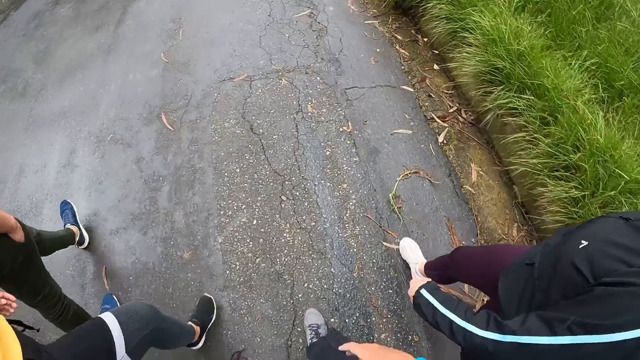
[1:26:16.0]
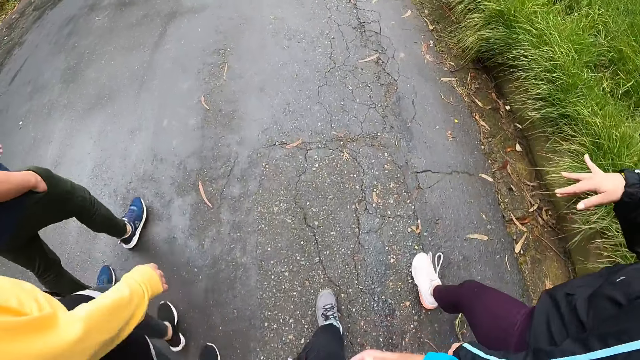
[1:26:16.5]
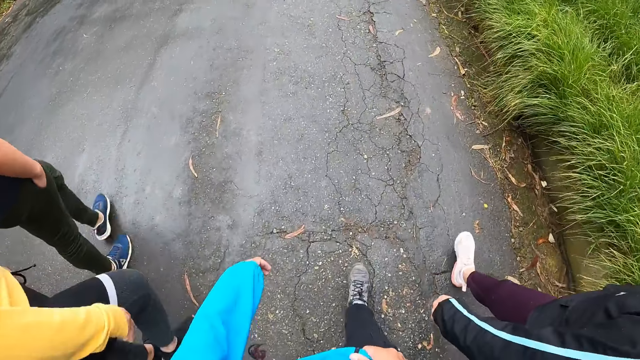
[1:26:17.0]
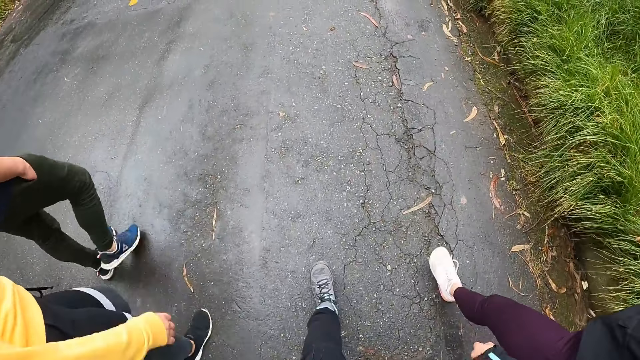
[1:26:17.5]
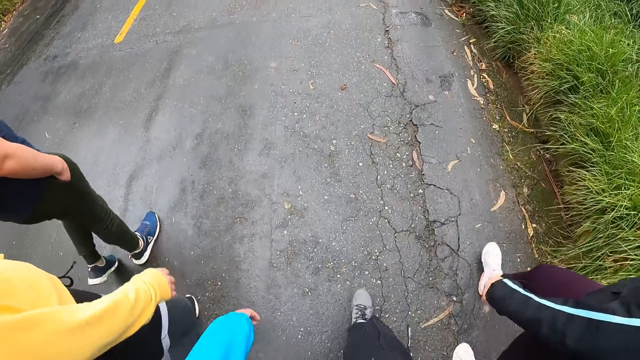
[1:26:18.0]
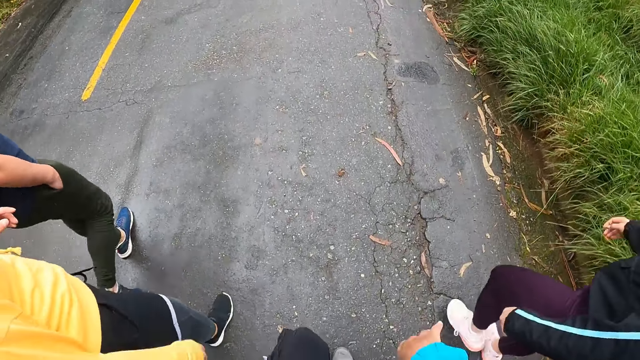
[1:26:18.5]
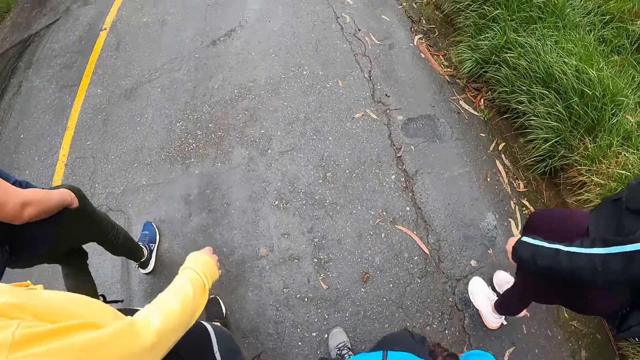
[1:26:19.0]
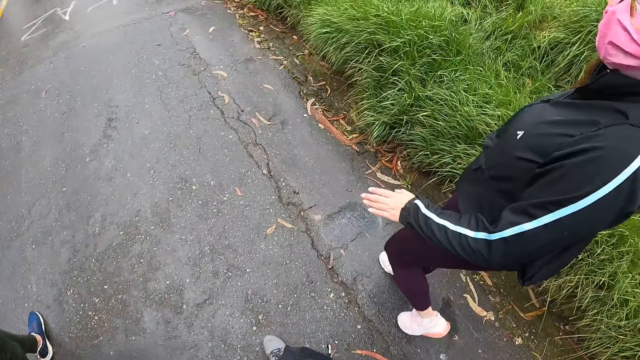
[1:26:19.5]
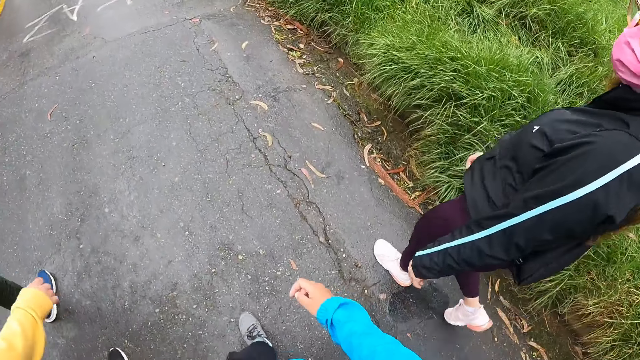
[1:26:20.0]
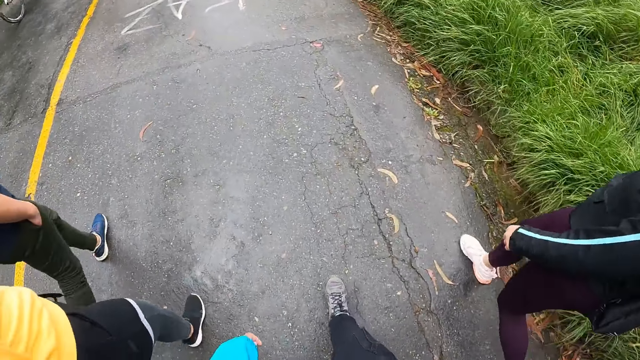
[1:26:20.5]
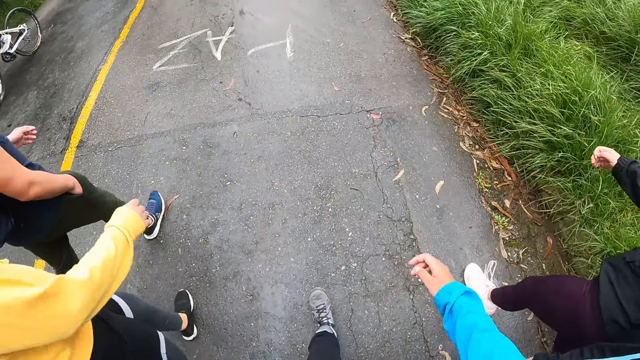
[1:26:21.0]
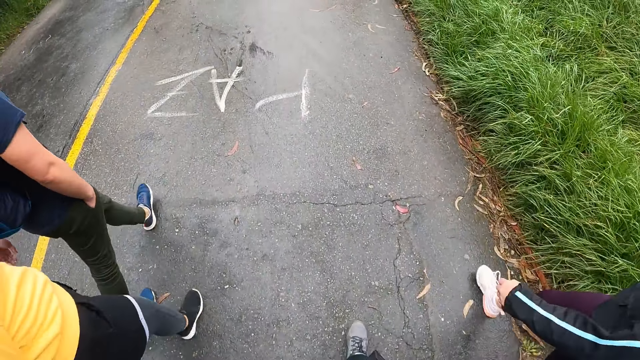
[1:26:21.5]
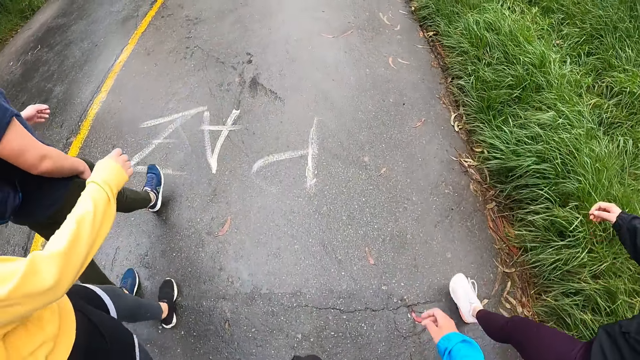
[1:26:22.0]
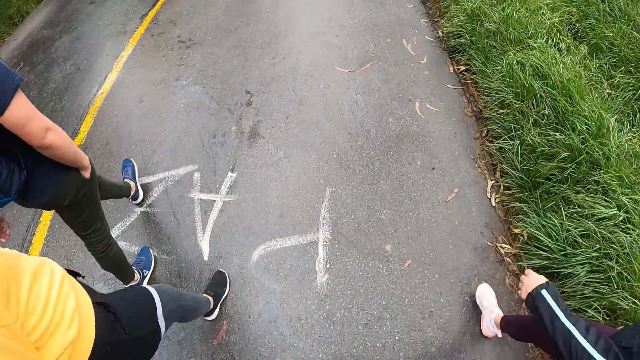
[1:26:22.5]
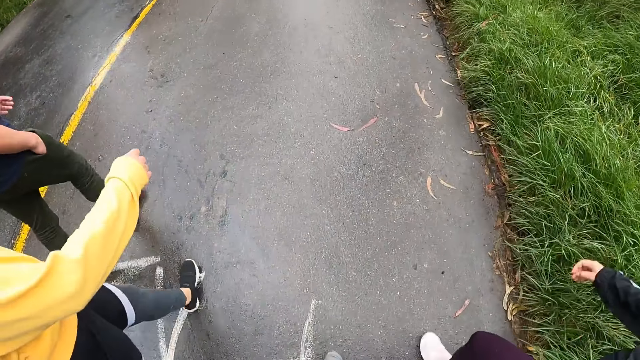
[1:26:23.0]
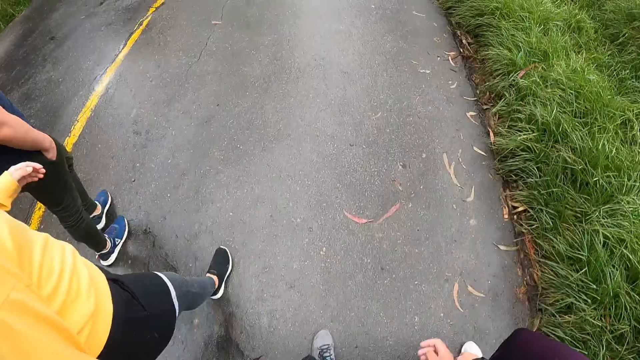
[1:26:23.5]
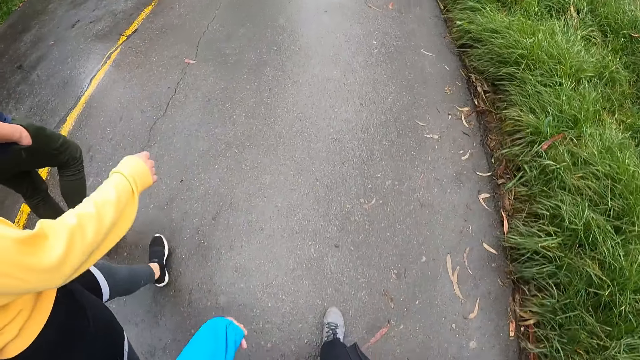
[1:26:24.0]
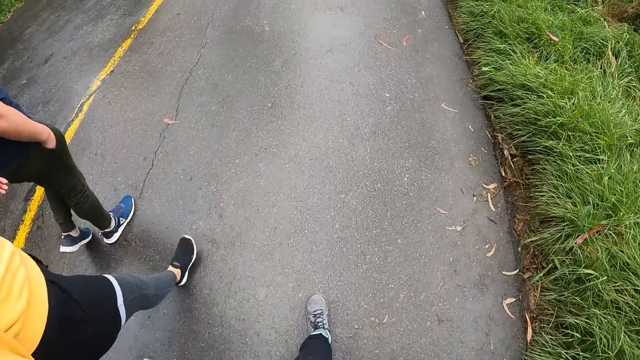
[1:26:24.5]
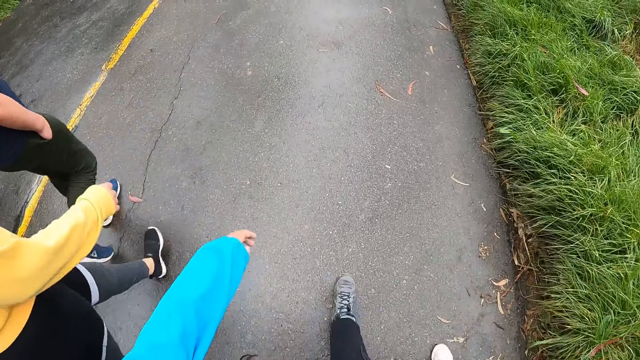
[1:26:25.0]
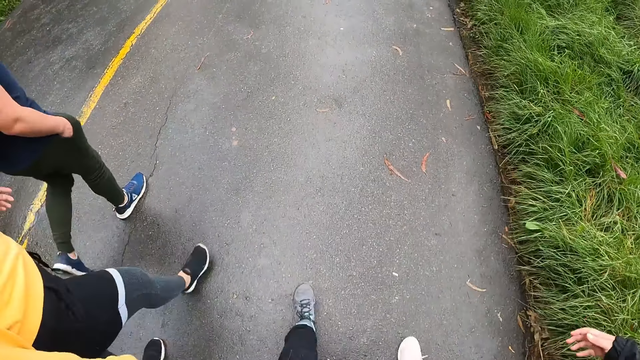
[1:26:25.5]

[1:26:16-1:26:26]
A woman lifts up the hand. The camera wearer lifts up the hand. They walk along the road. The woman talks to the camera wearer. Another woman walks past a bicycle on the road. Another woman walks past the bicycle on the road. A man walks past the bicycle on the road. The camera wearer walks past the bicycle on the road. They walk along the road.

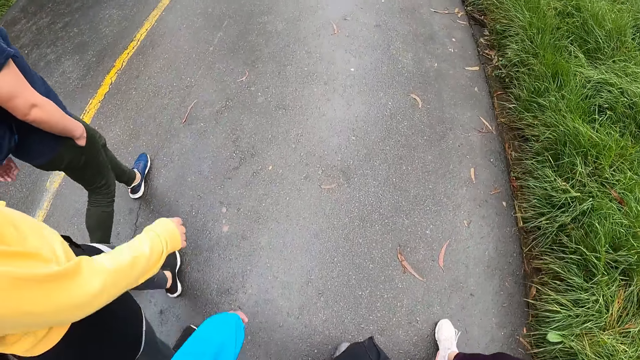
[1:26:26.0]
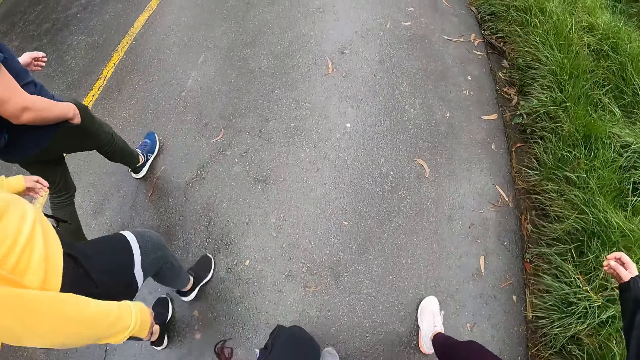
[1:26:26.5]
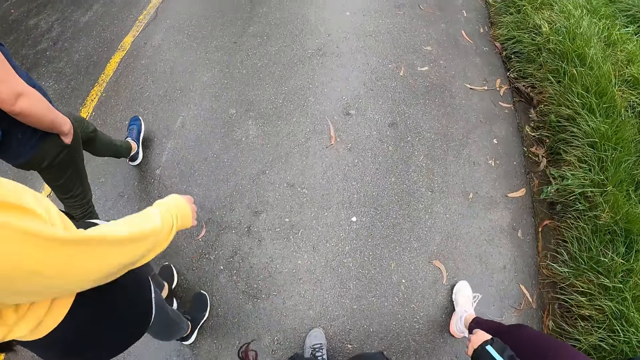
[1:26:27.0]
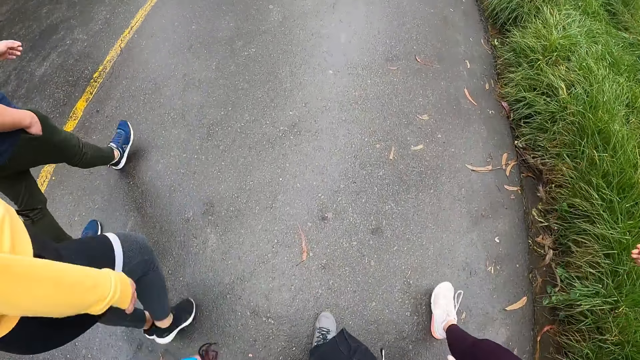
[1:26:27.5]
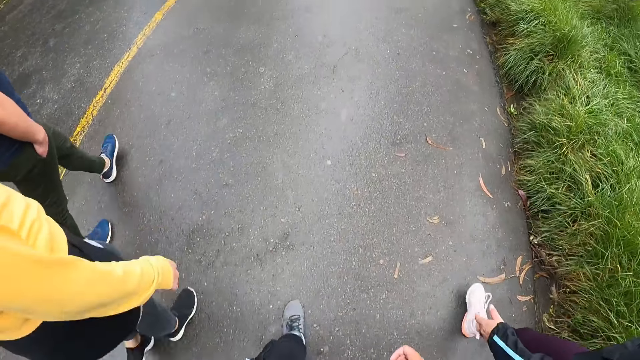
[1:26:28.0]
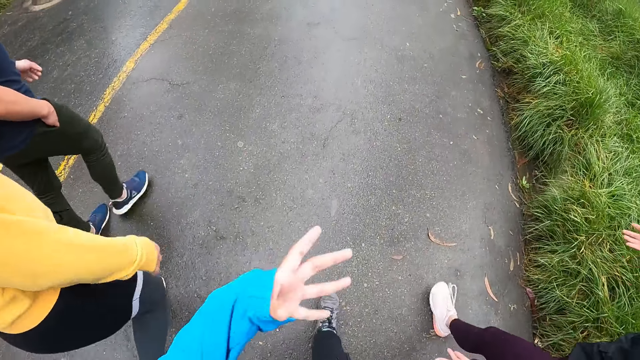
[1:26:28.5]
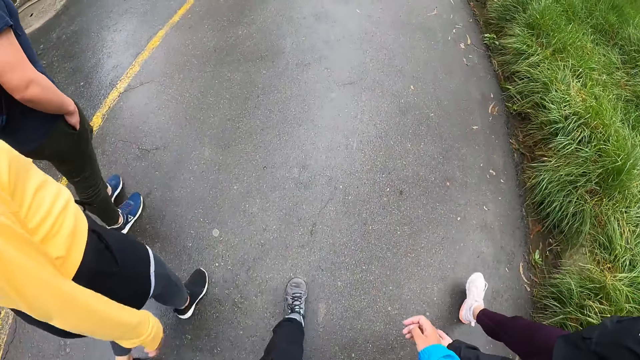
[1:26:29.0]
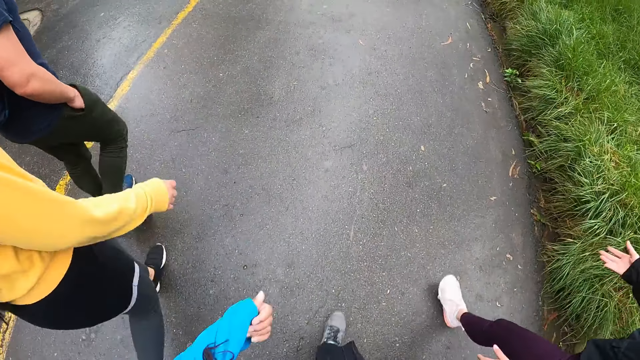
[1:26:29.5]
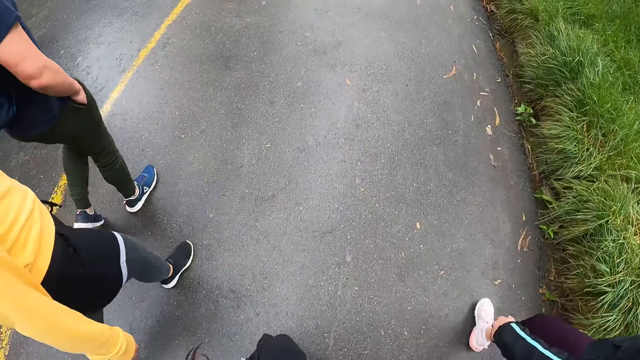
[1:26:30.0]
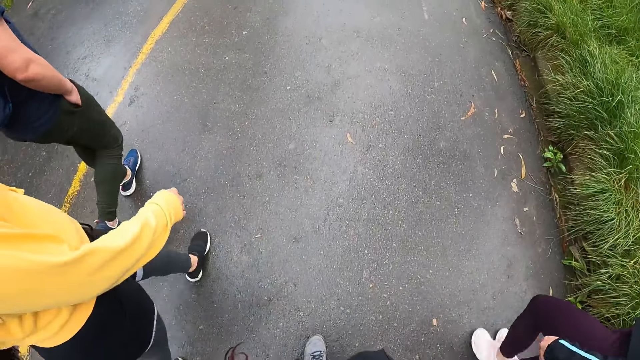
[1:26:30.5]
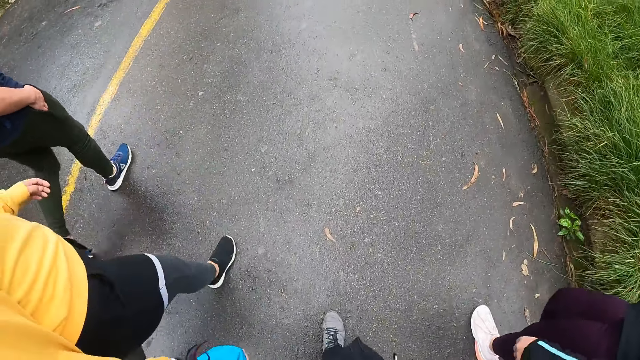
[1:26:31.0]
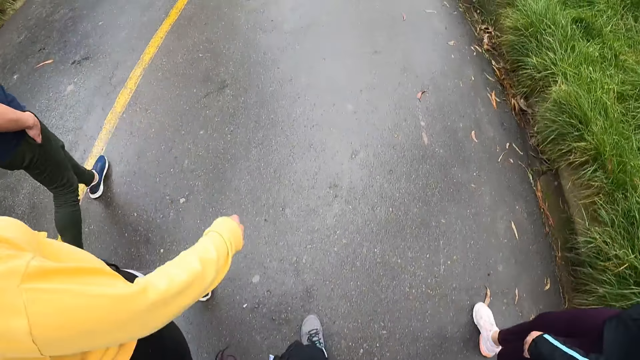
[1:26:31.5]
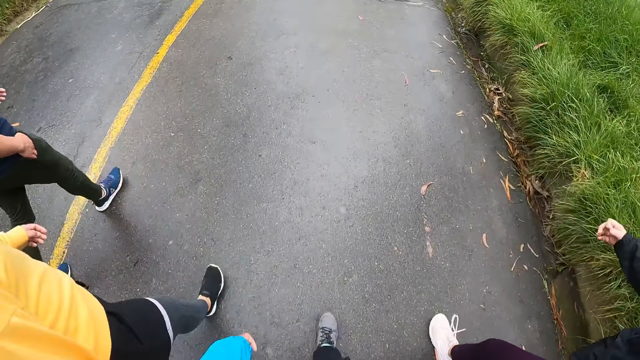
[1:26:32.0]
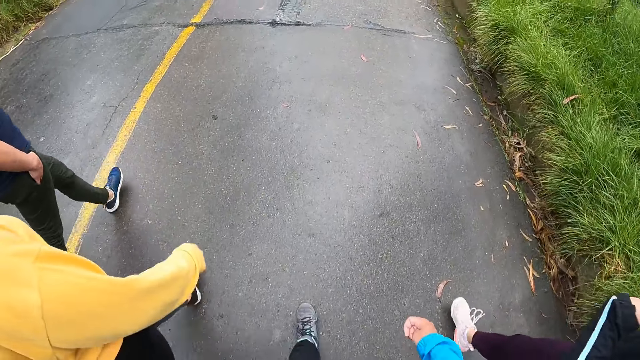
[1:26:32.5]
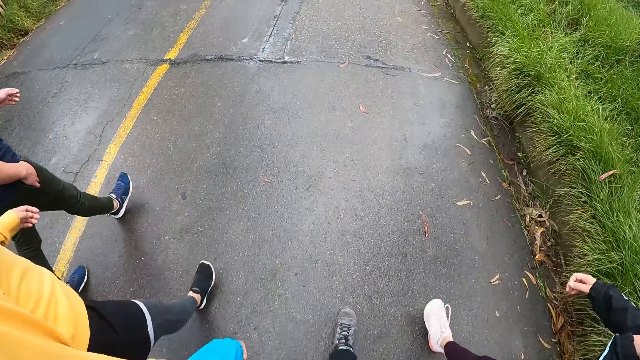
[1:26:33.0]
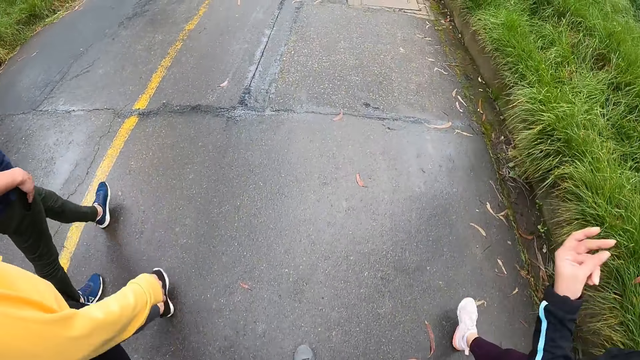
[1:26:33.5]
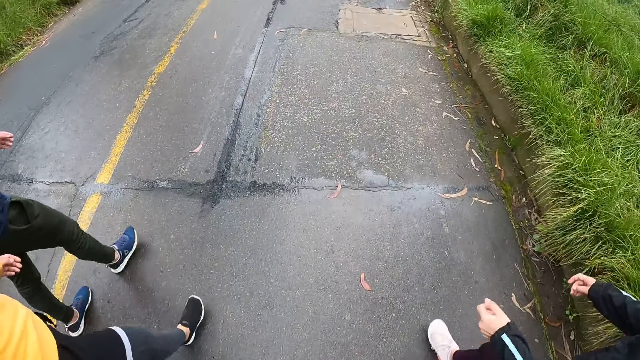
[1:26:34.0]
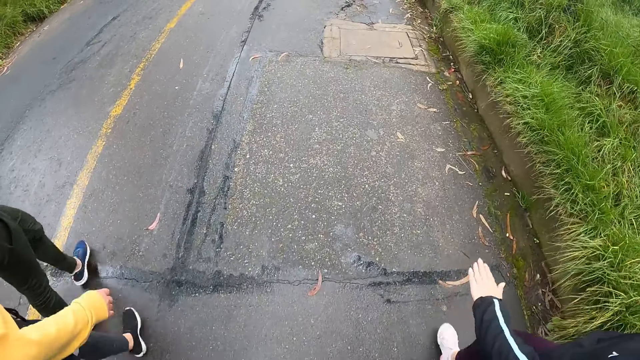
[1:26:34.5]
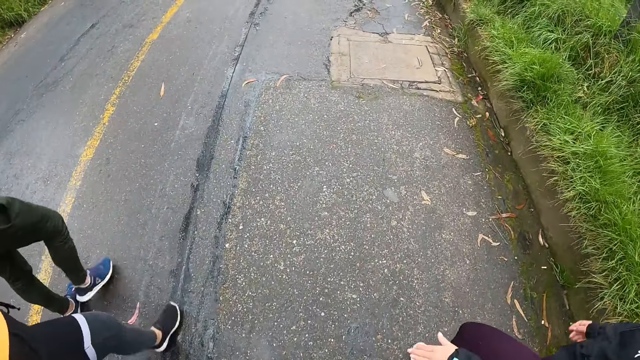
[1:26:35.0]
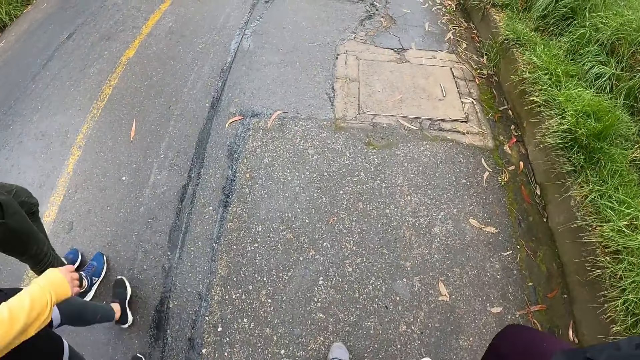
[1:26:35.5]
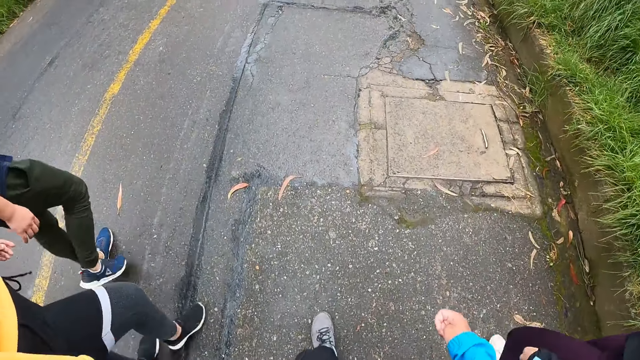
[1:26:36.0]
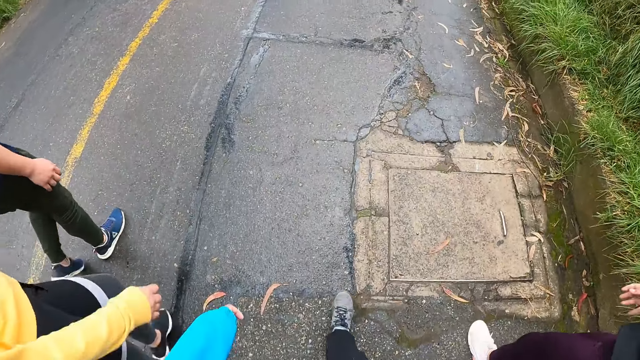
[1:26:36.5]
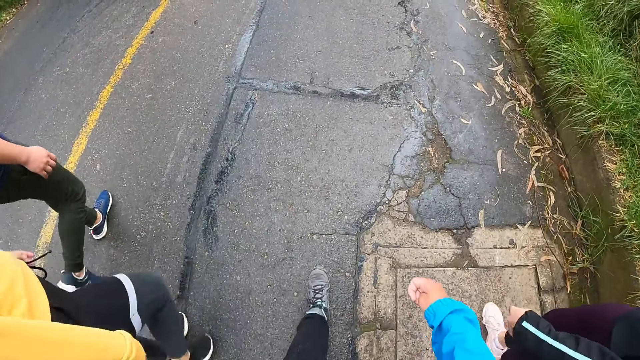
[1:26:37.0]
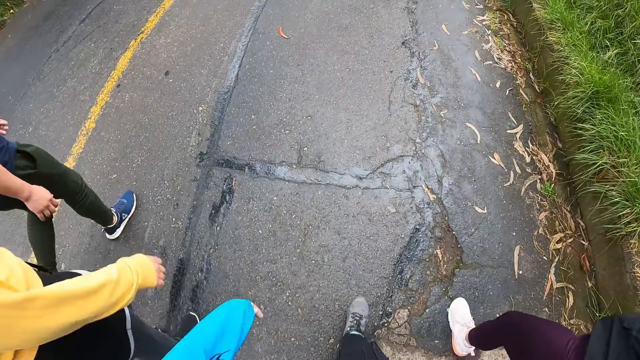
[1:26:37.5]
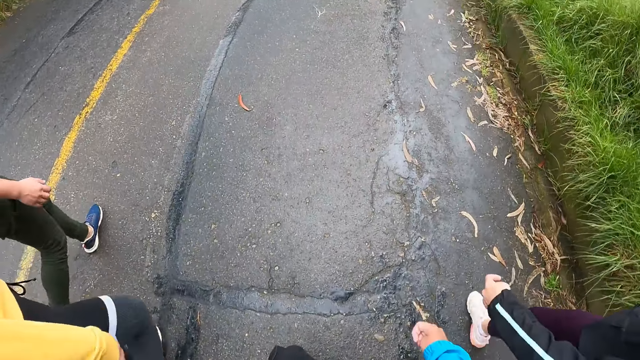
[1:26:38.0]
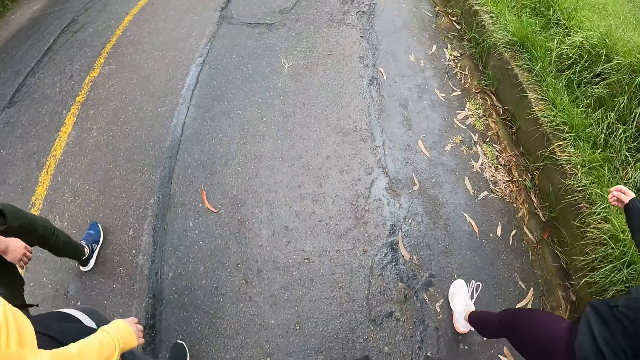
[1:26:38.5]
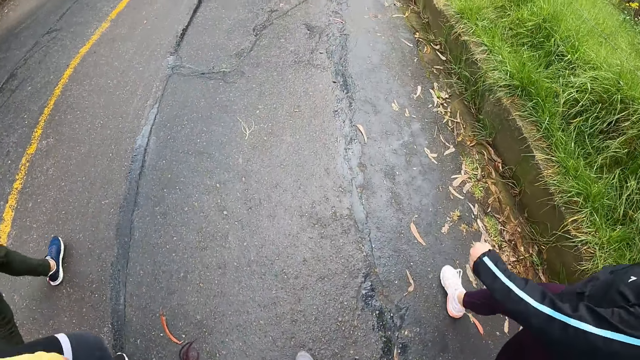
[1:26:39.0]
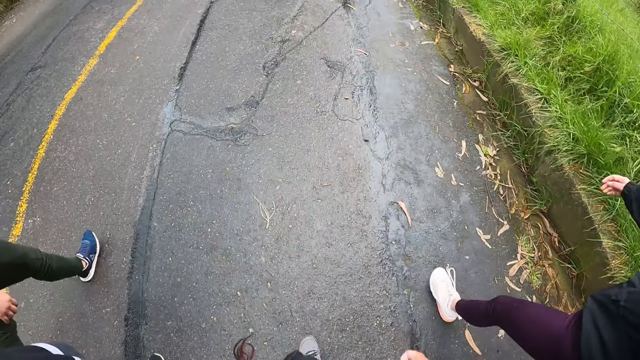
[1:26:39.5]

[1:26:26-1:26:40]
The camera wearer lifts up the hand. They walk along the road. A woman lifts up the hand. The woman puts the hand down. The camera wearer walks along the road.
